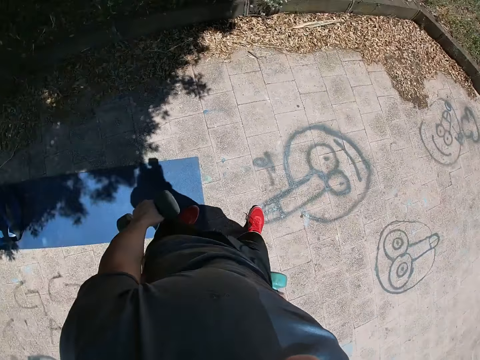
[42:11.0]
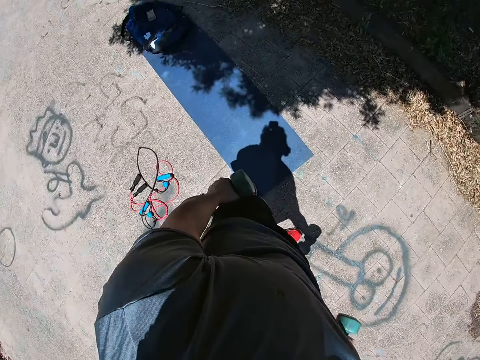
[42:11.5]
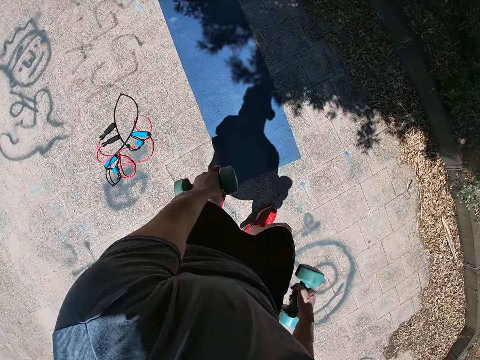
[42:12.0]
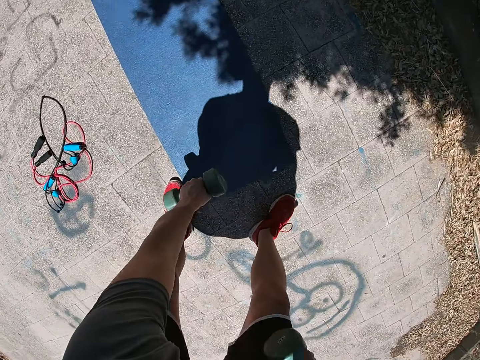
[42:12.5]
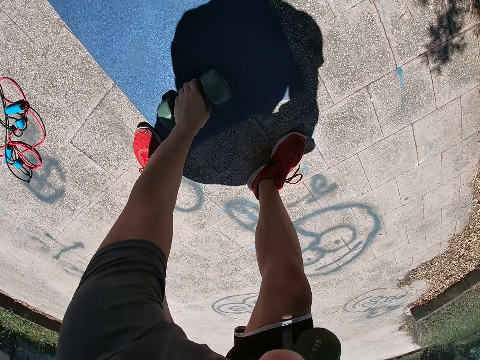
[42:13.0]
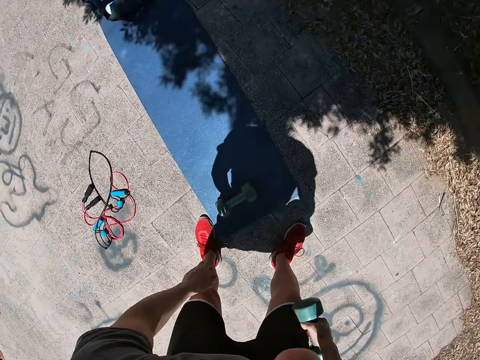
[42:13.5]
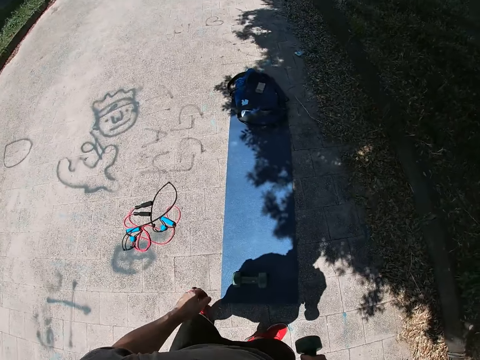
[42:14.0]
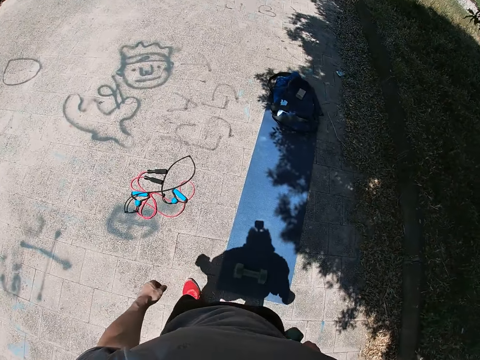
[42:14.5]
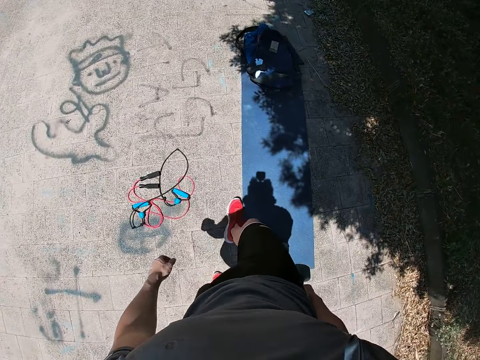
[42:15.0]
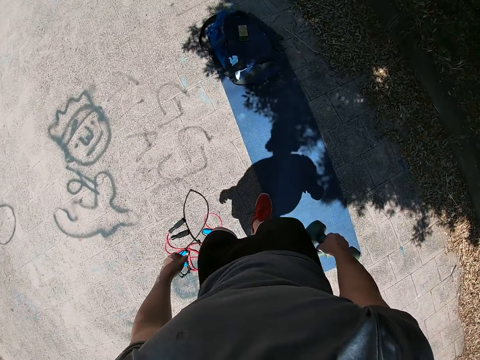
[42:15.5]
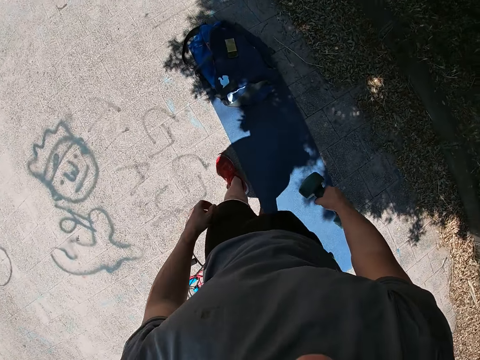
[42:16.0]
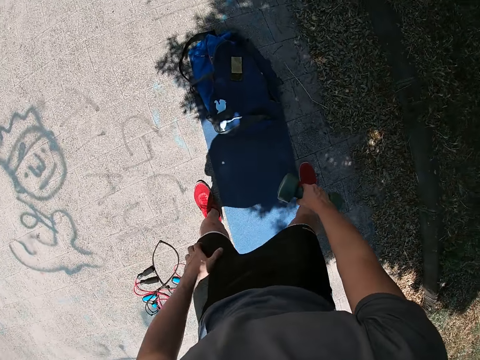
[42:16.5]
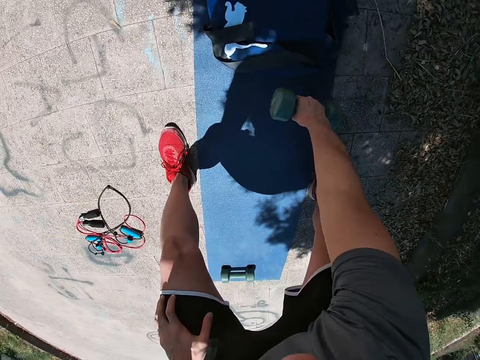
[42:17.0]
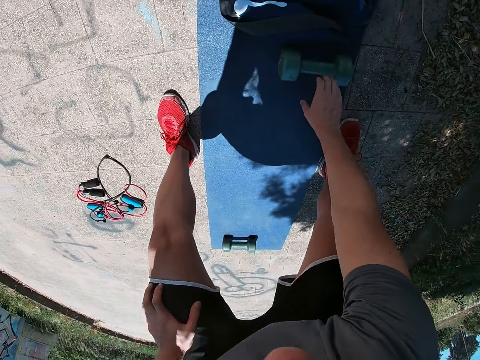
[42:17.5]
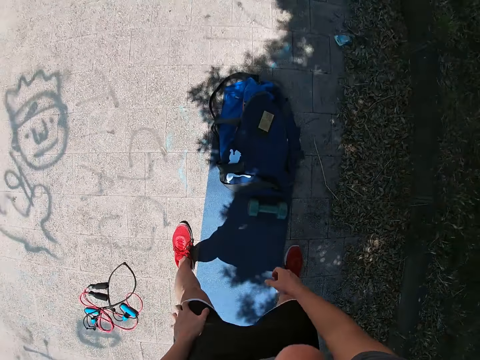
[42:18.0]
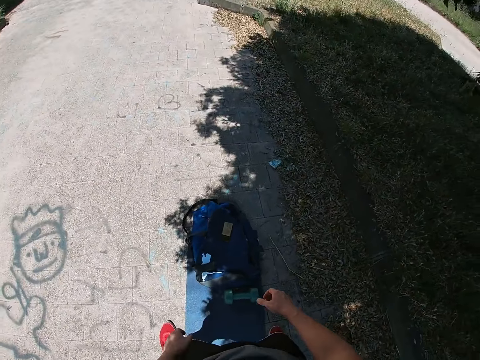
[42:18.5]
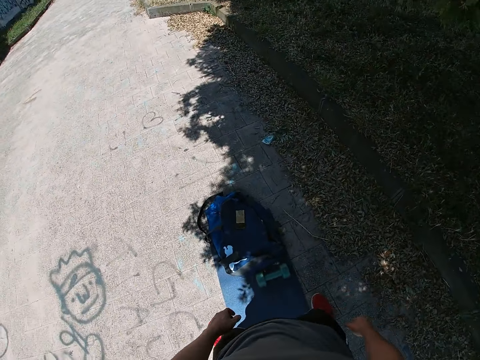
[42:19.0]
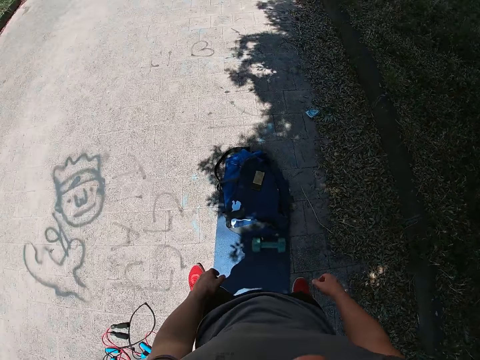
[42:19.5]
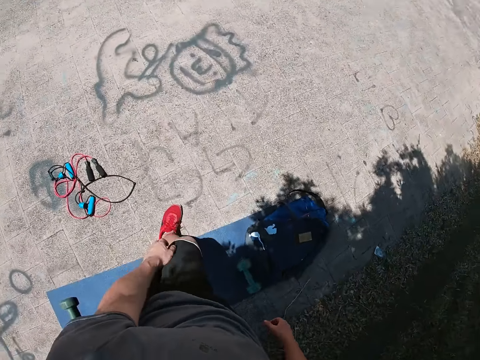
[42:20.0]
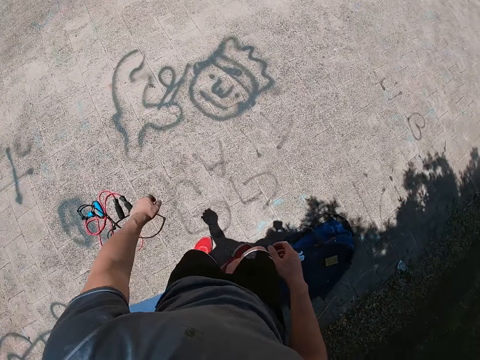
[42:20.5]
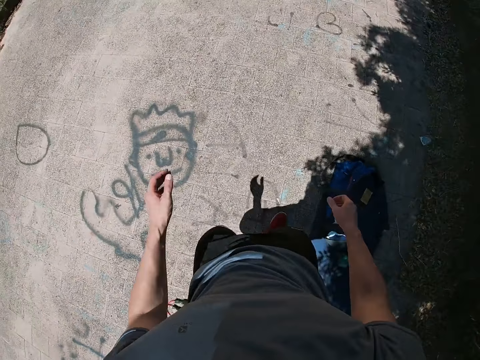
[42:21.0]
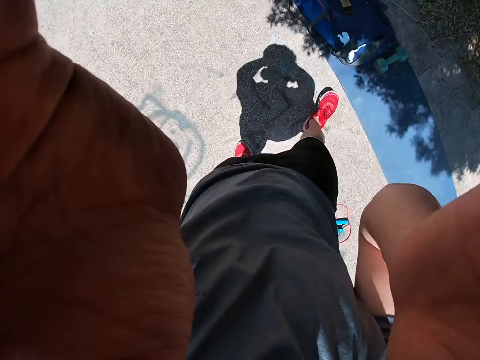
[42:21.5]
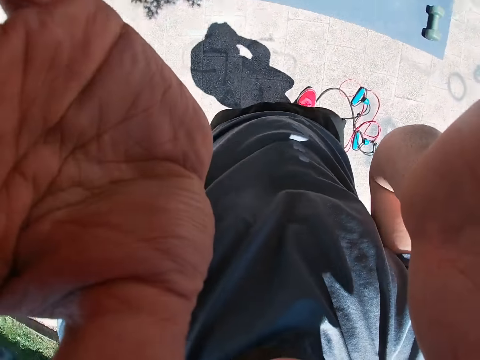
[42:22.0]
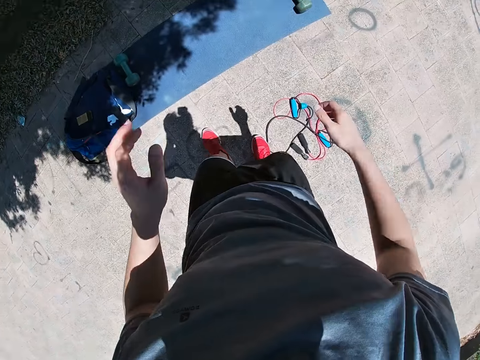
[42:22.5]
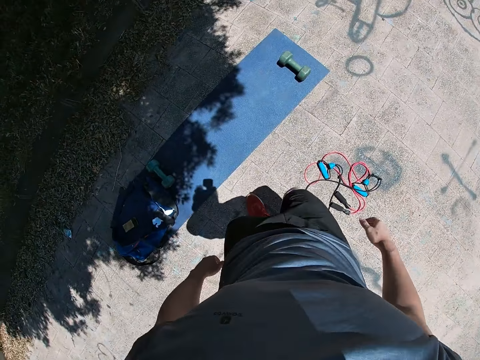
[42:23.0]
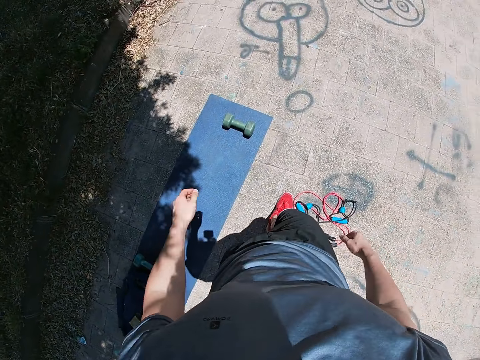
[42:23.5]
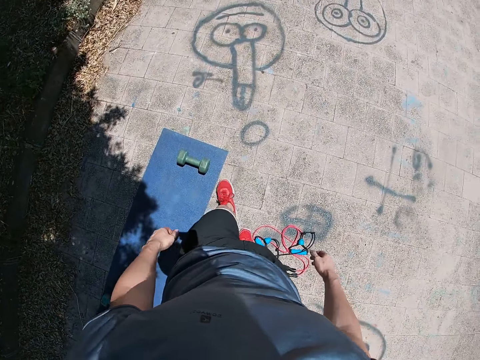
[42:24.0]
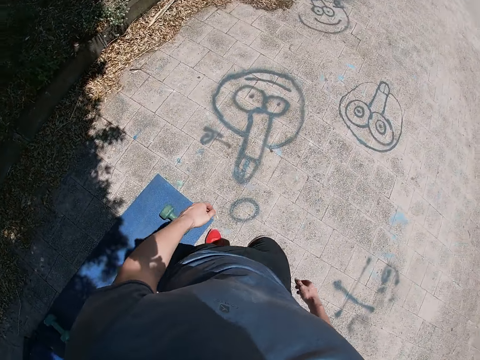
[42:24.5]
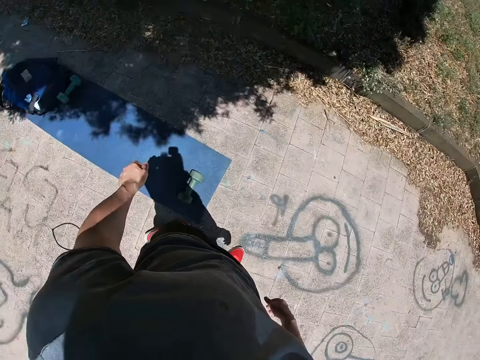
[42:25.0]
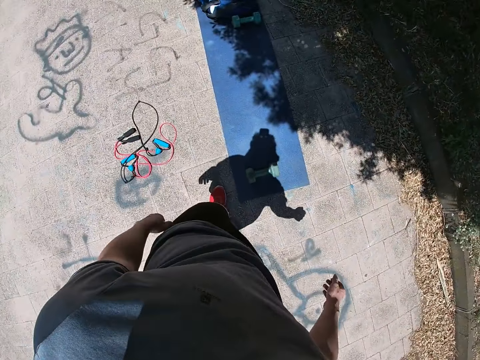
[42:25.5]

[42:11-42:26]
The camera wearer drops the pair of dumbbells on the mat. They put down the dumbbells on the right hand. They touch the head camera with both hands. They lift up both hands. They walk.

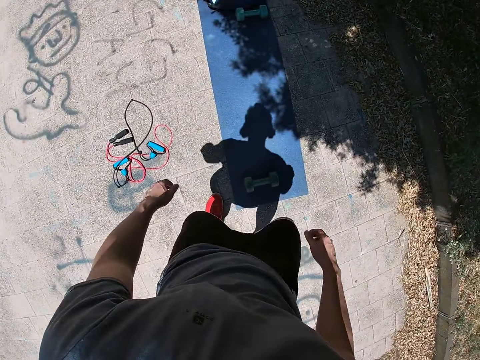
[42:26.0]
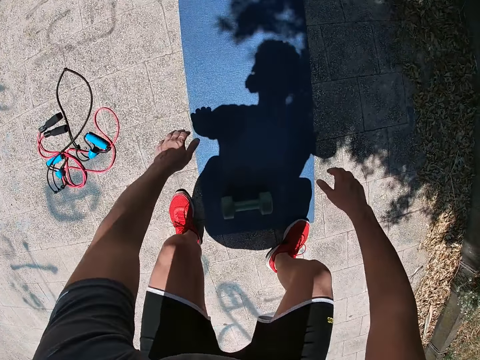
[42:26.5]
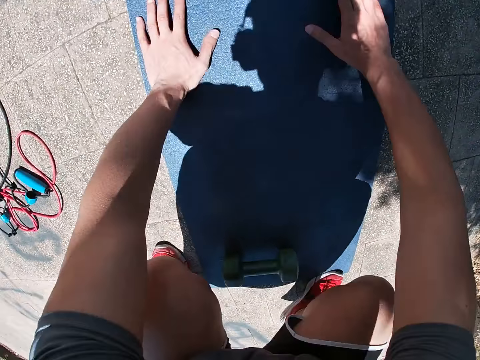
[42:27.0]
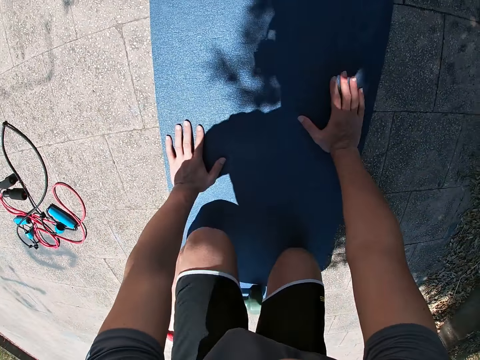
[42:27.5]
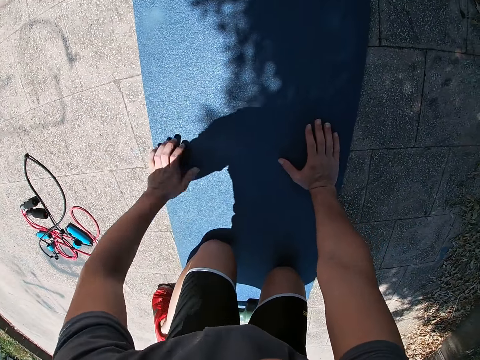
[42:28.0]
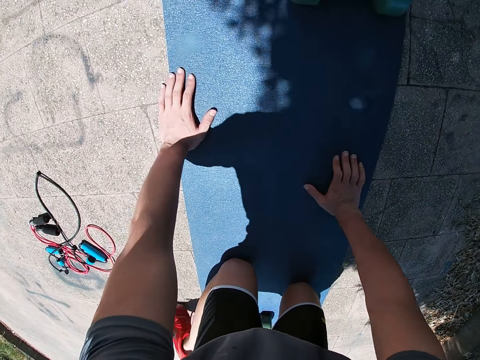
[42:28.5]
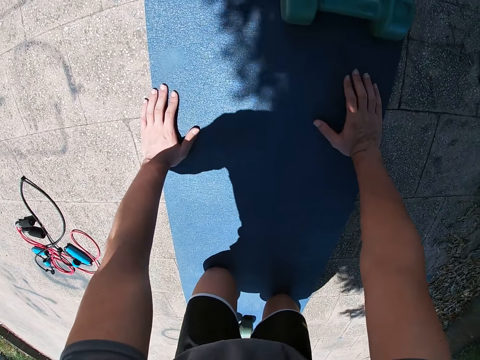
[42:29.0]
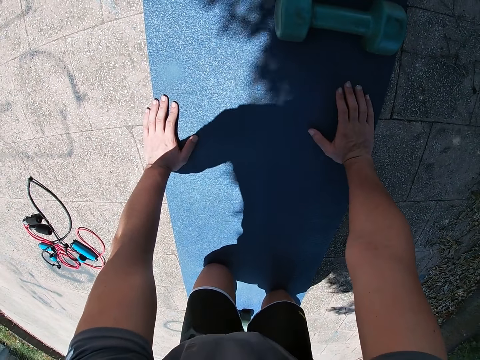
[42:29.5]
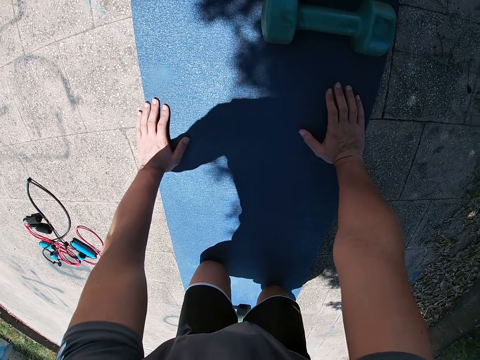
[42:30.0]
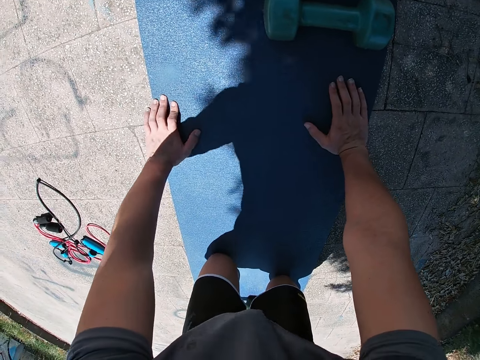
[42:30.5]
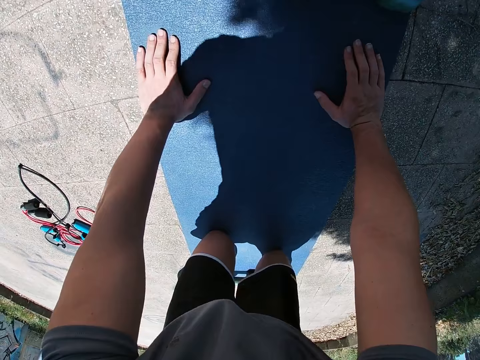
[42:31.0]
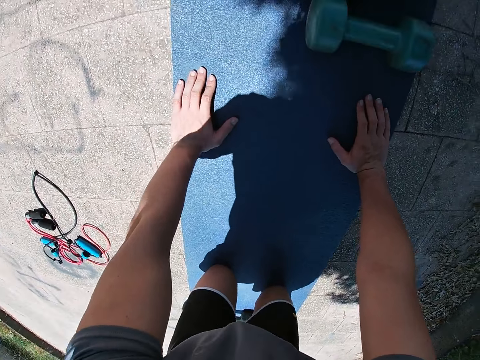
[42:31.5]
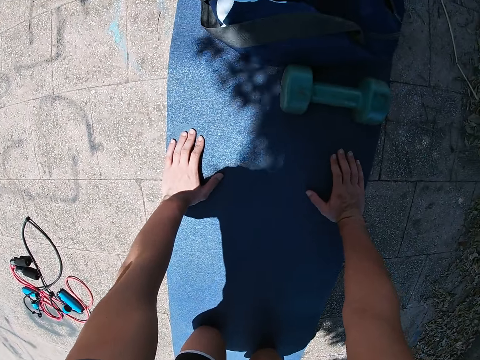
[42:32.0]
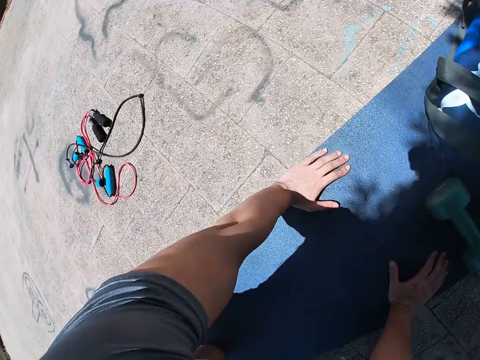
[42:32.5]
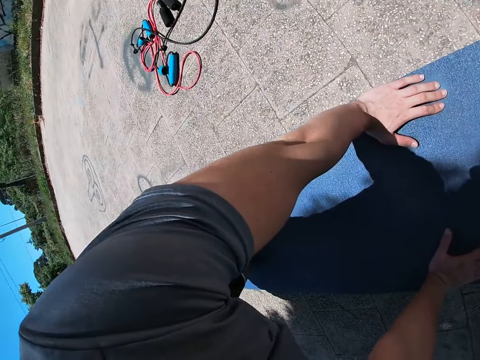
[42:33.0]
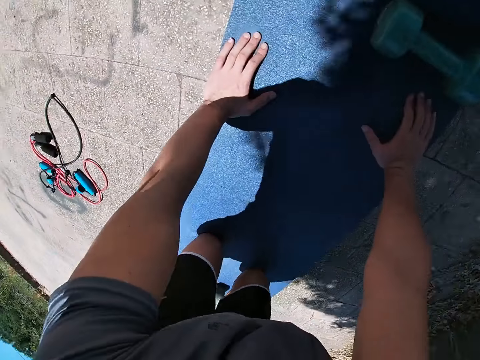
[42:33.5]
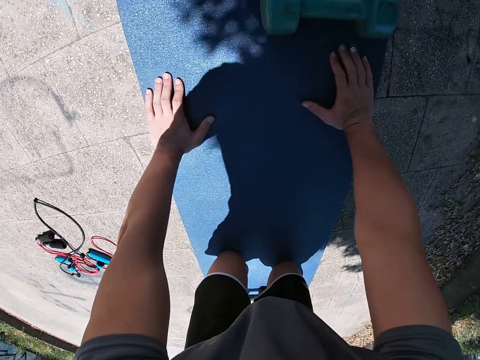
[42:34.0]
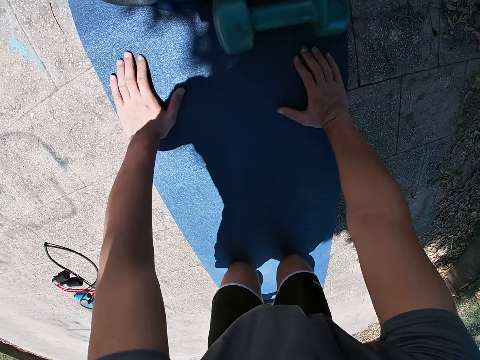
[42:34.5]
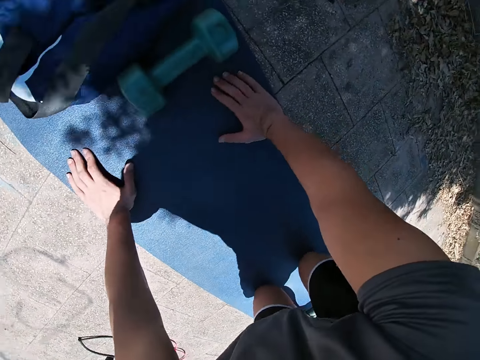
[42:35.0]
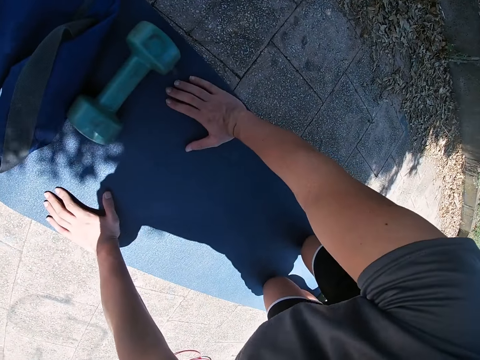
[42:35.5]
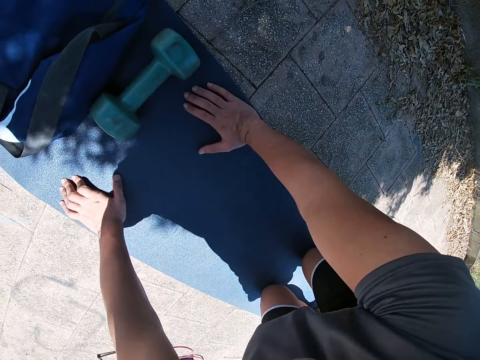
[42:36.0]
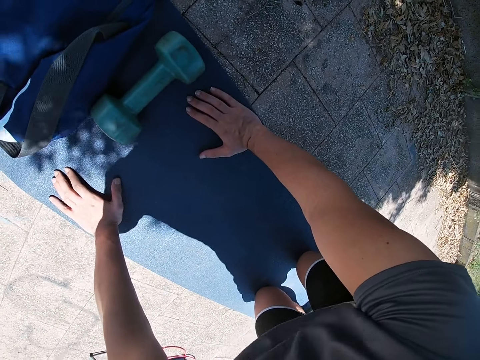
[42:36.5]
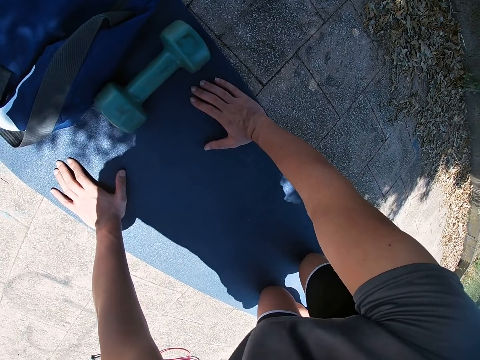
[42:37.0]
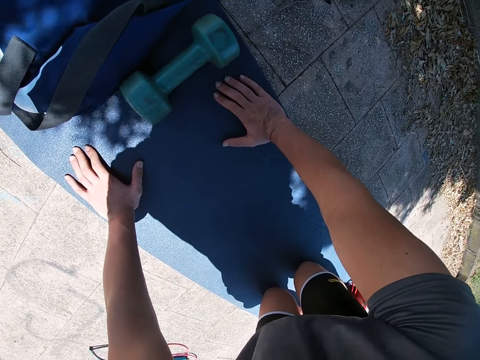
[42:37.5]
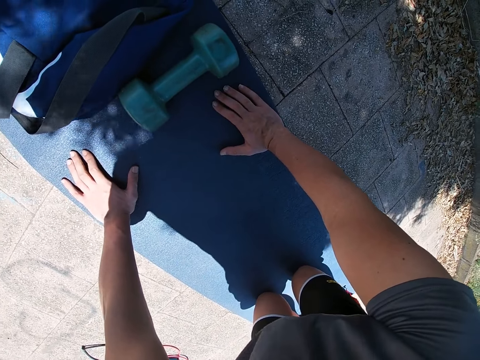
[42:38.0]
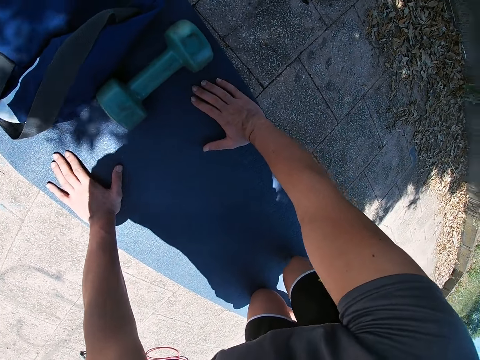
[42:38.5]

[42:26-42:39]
The camera wearer places both palms and knees on the mat. He kneels down on his knees. He moves the hands on the mat.
